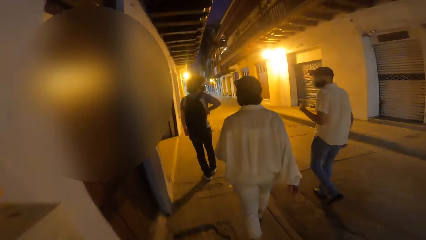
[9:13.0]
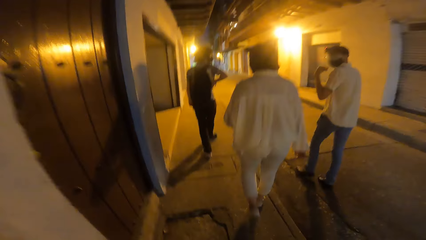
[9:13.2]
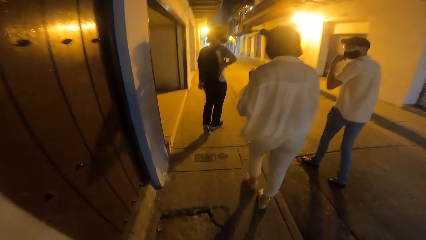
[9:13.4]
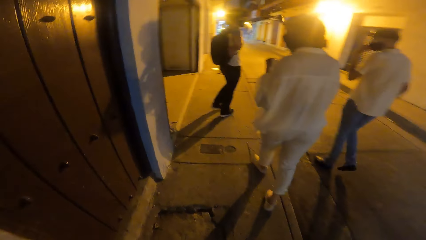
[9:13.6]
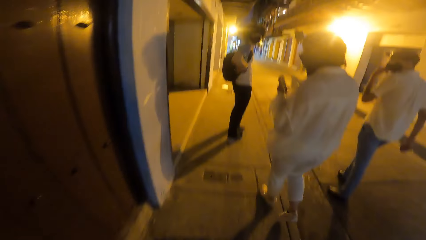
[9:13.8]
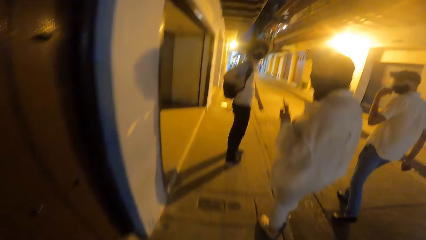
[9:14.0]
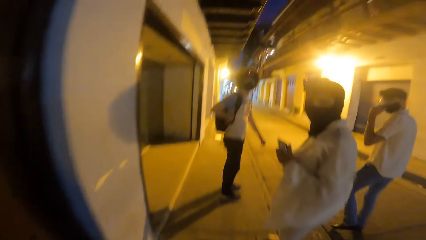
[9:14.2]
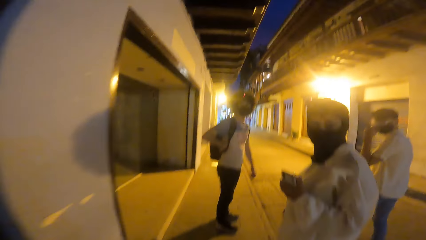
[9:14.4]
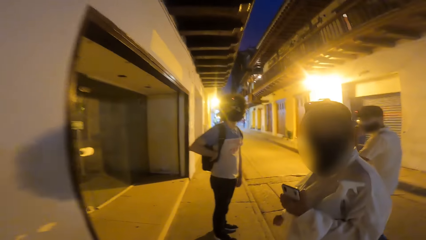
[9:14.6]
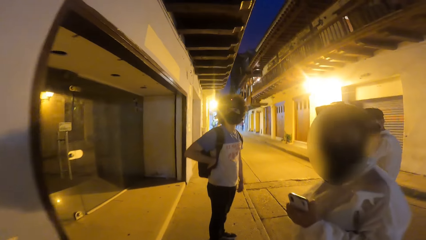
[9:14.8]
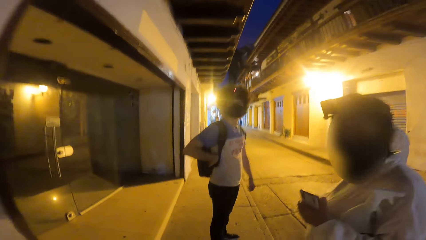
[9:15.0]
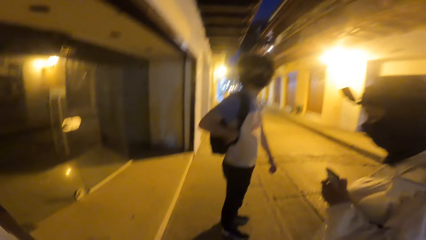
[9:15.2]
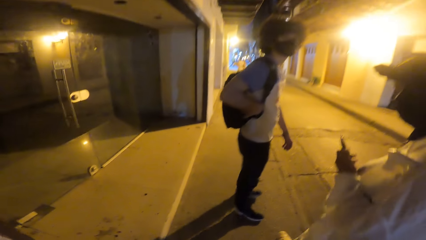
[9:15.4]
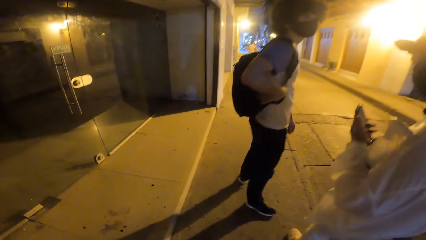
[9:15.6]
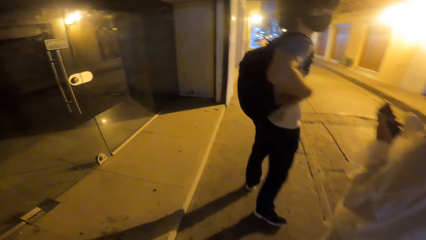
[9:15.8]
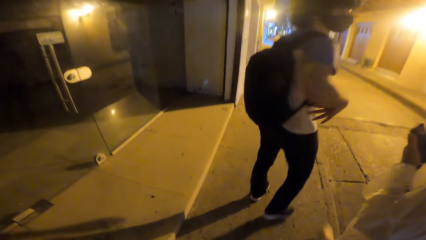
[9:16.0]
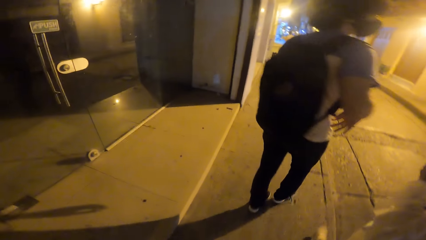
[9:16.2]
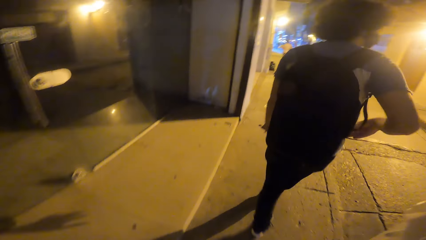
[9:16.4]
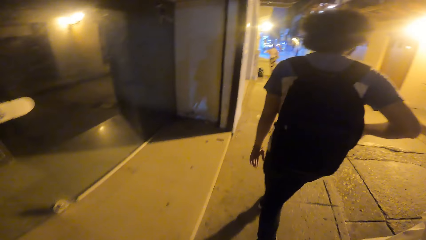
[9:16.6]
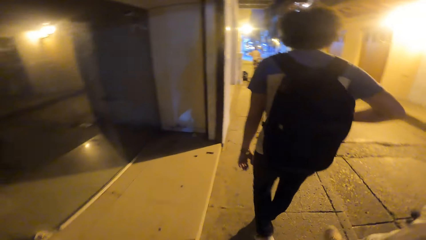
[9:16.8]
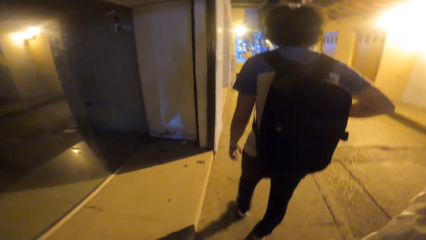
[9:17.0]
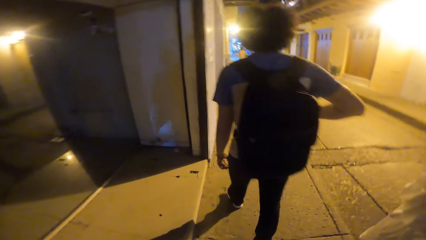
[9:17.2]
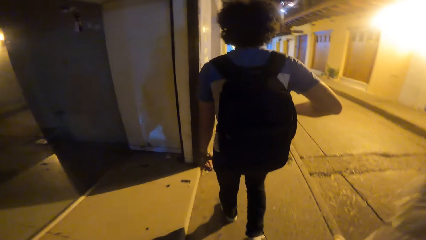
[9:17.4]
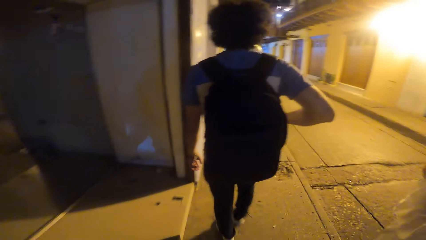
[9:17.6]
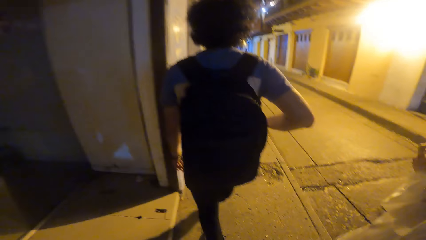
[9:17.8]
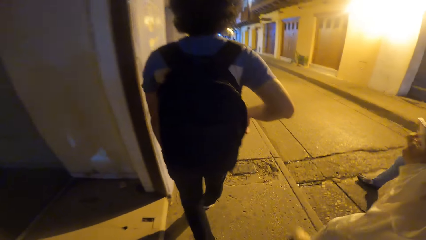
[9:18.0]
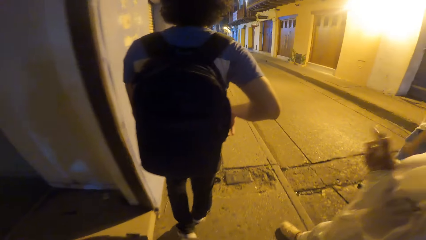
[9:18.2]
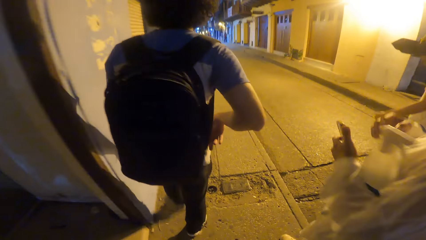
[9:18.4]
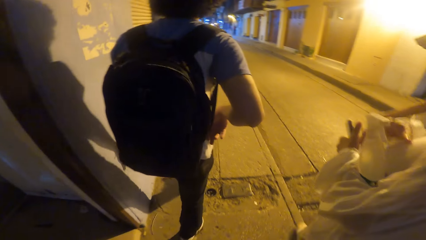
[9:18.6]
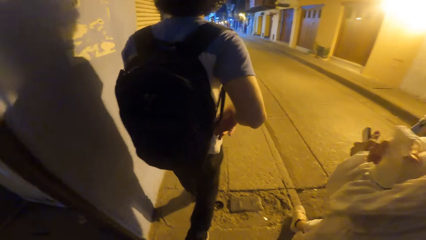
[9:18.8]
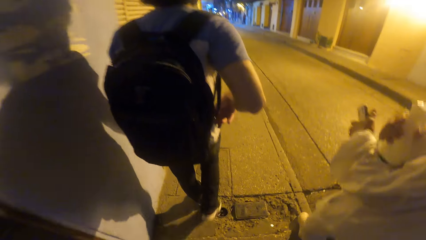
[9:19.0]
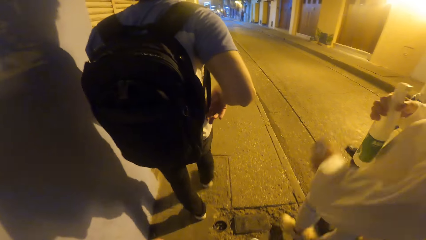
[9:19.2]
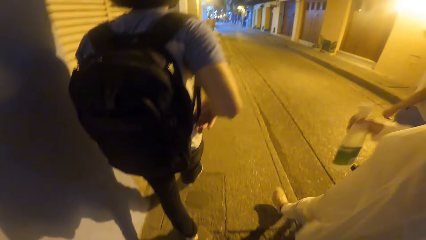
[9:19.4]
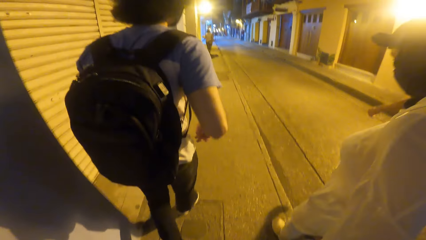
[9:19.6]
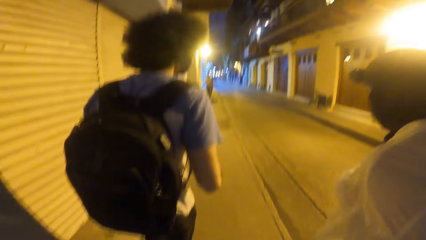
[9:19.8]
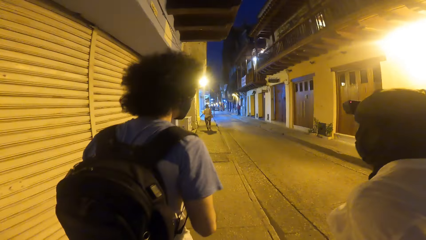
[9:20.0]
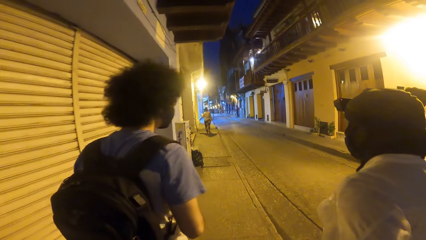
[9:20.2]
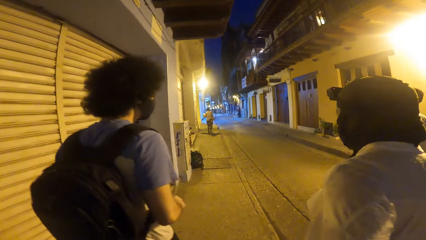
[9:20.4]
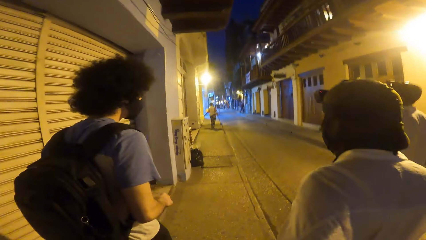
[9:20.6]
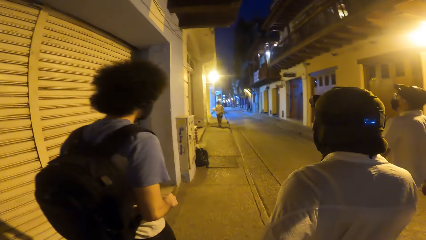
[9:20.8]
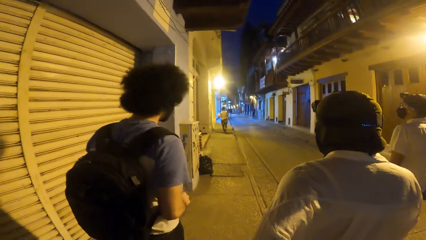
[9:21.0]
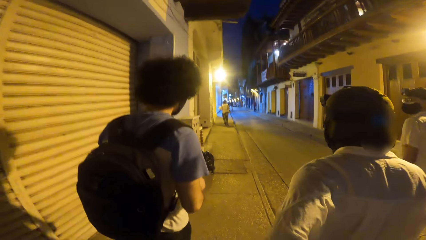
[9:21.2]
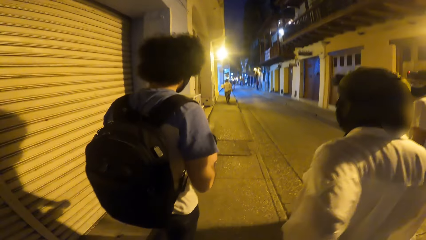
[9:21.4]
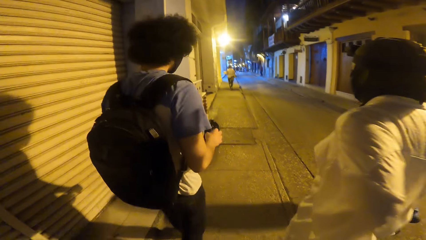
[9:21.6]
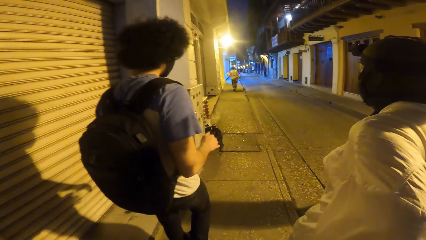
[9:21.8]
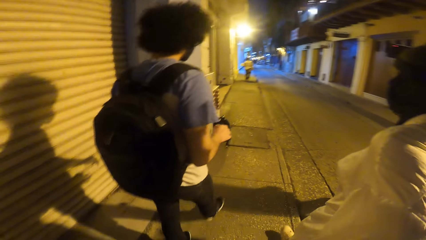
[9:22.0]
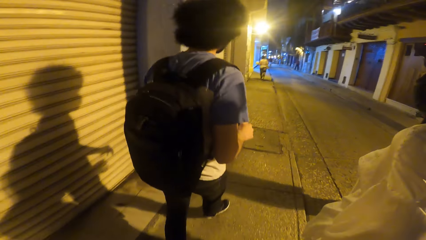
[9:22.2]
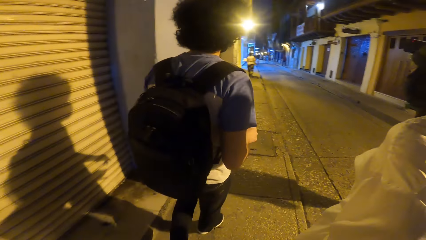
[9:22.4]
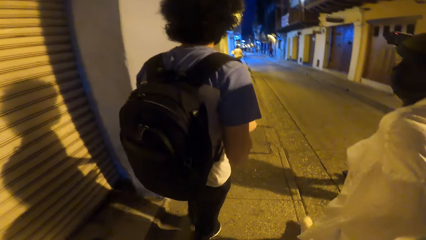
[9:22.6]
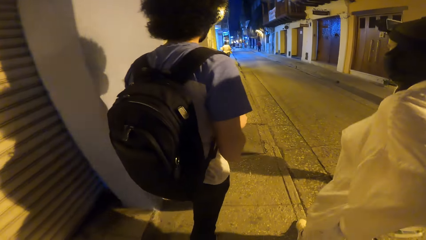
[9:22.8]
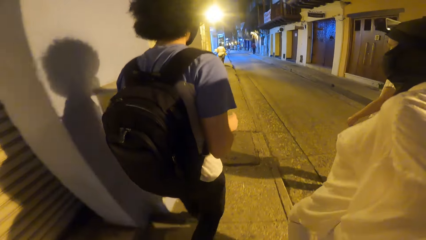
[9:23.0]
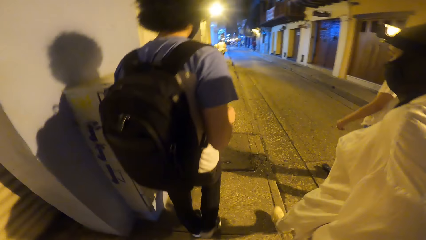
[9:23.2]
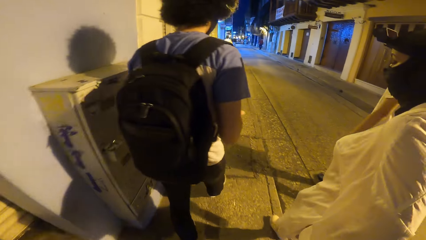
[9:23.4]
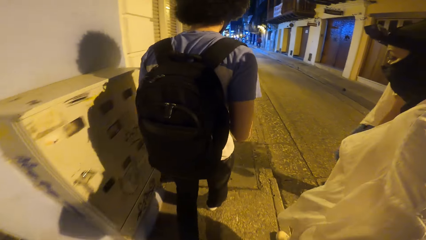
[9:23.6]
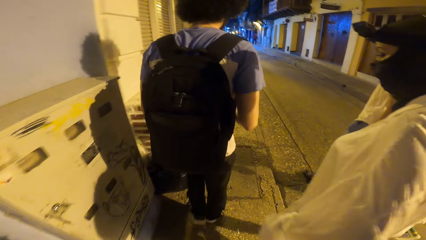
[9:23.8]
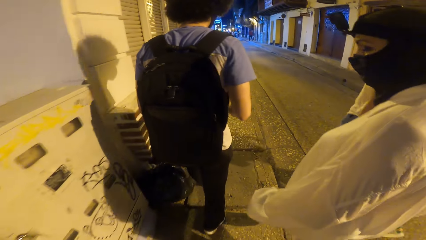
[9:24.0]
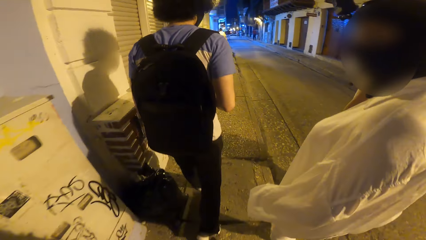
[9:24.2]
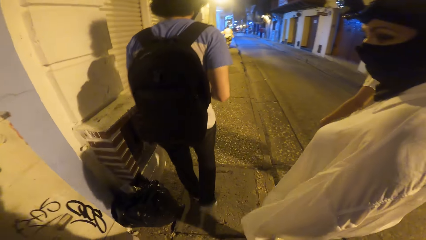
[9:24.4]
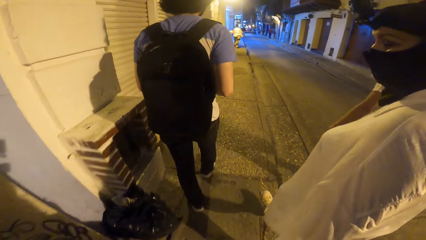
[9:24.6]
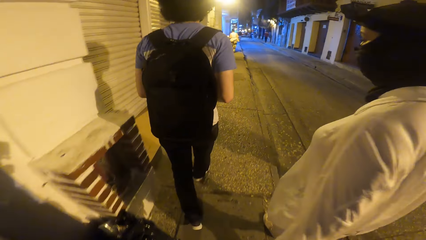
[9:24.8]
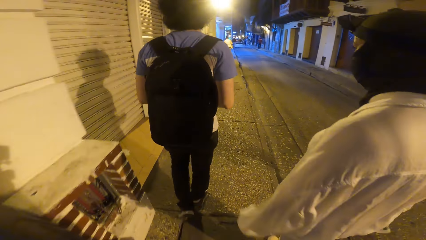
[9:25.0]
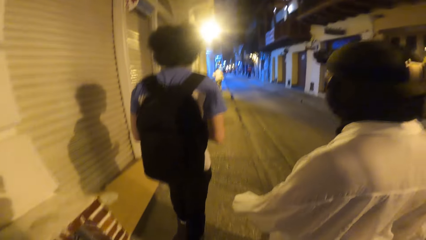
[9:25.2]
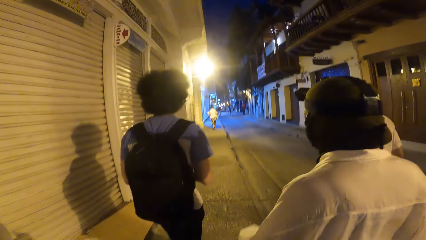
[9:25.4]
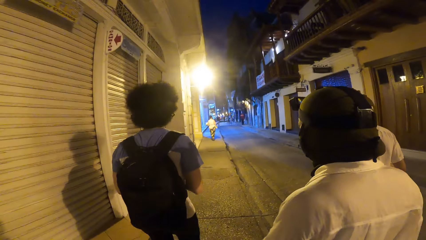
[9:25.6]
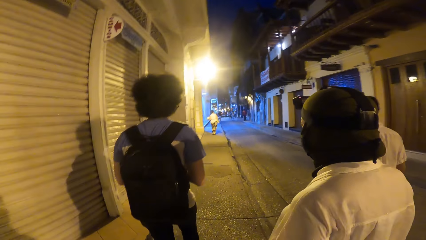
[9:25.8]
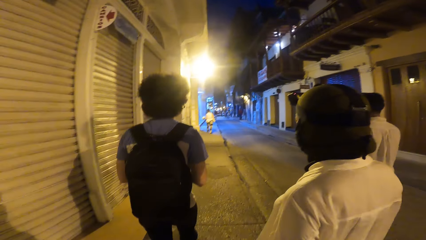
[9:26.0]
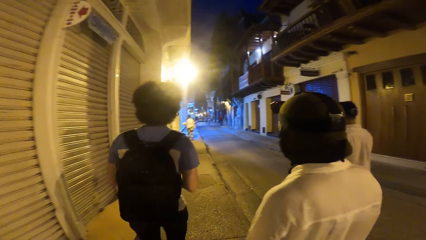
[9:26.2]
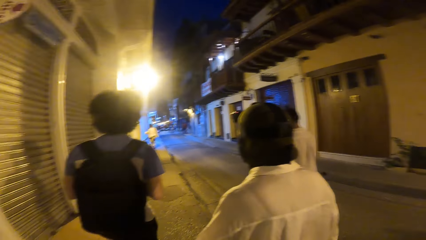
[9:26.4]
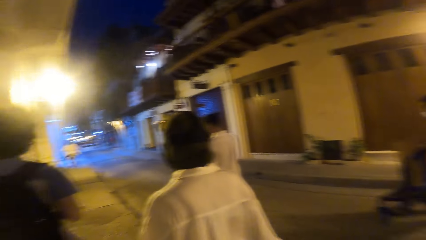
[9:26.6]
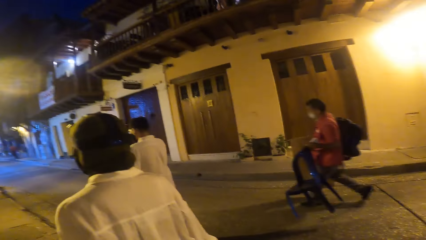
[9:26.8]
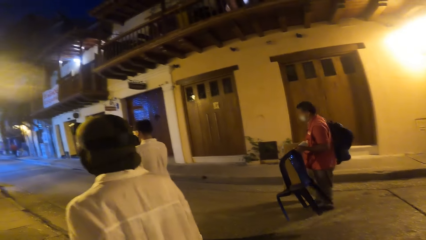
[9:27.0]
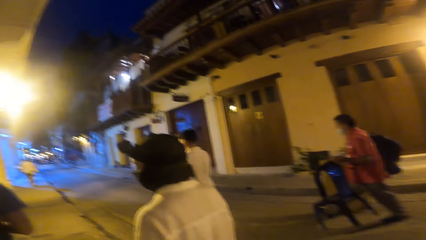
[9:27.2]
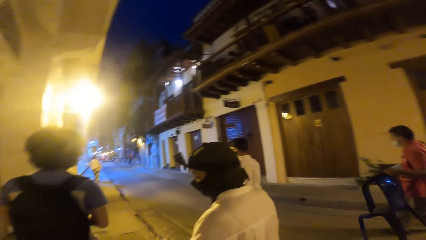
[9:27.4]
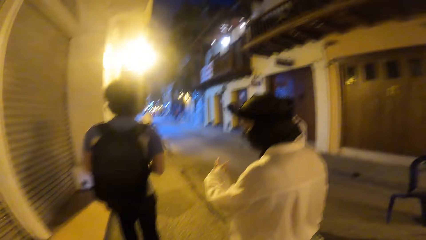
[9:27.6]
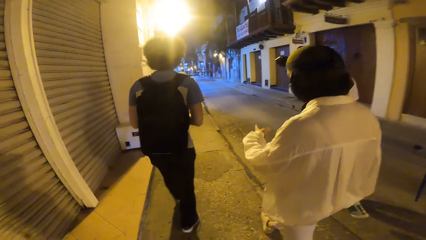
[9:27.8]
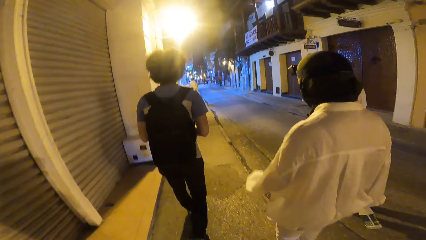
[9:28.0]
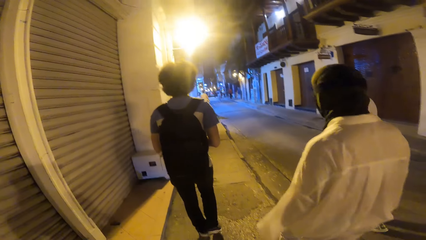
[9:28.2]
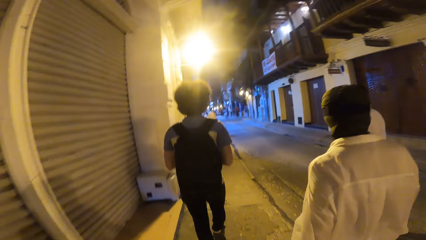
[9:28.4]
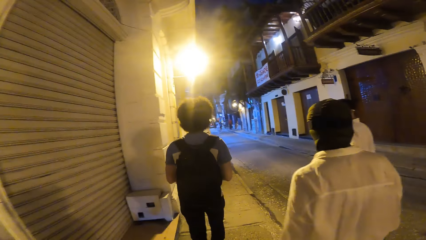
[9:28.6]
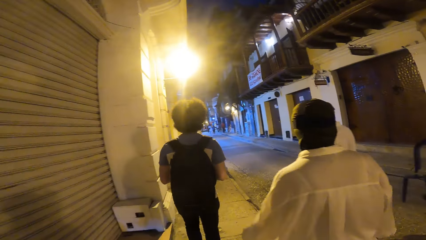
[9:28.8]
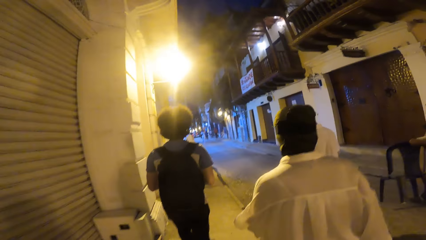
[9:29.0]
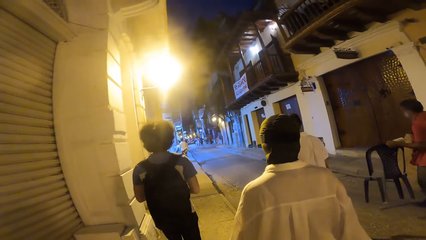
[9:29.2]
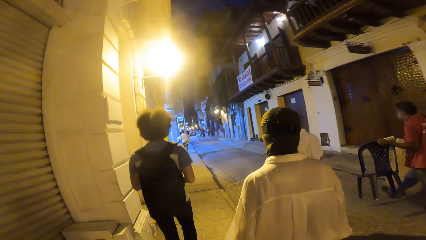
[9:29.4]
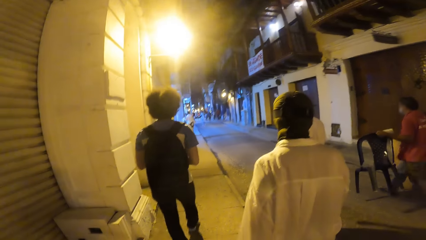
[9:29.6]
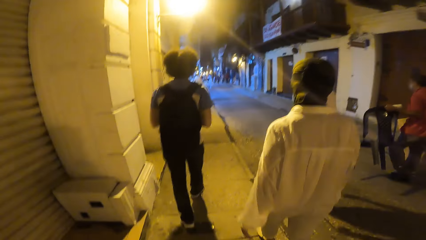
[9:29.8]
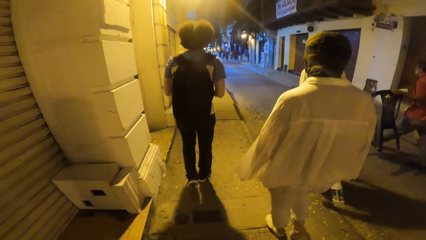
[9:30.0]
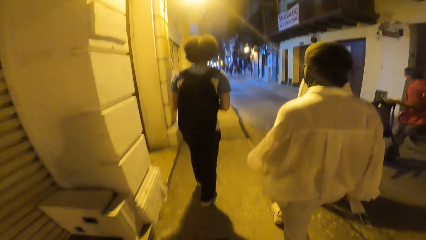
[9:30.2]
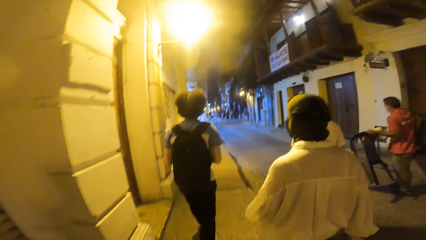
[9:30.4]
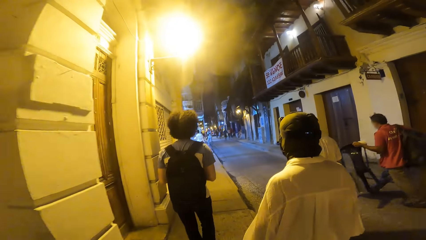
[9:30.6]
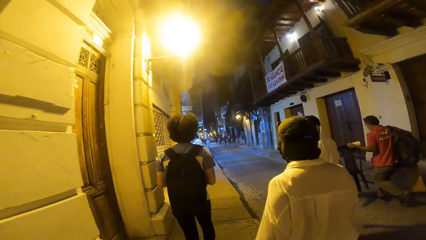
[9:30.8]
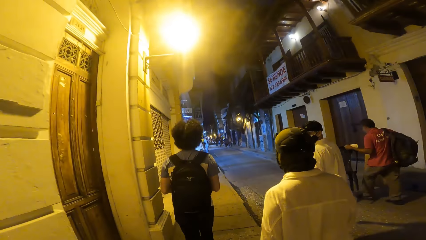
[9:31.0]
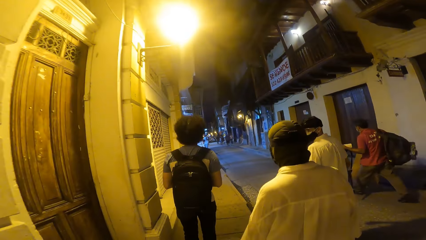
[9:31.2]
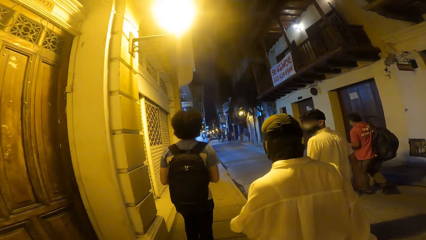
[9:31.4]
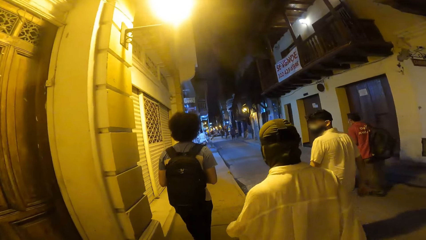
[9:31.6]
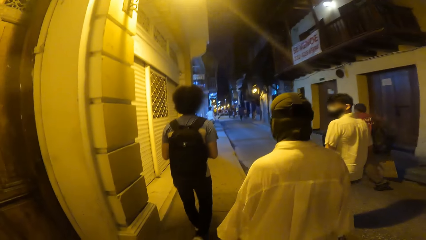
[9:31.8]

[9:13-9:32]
The woman picks a spray bottle of hand sanitizer from her left arm with her right hand. A man walks past the camera wearer.
